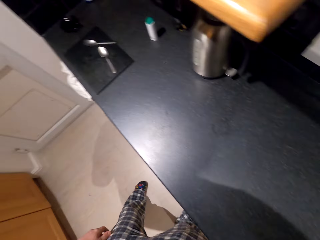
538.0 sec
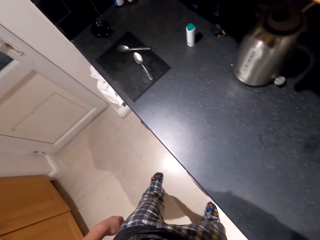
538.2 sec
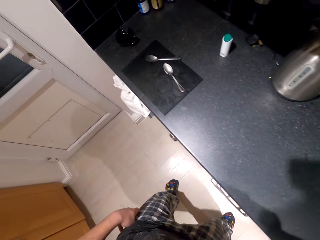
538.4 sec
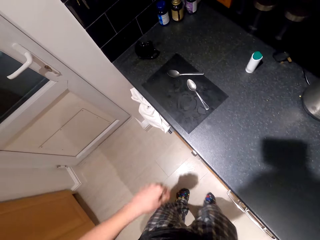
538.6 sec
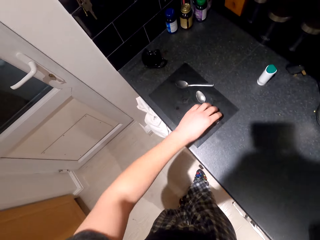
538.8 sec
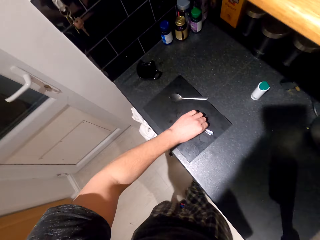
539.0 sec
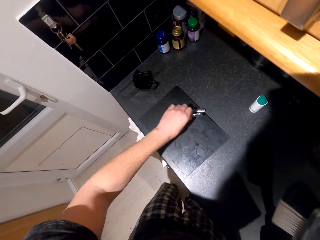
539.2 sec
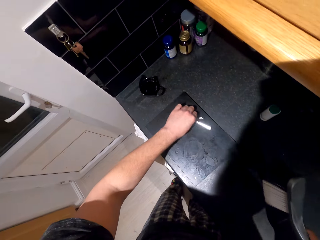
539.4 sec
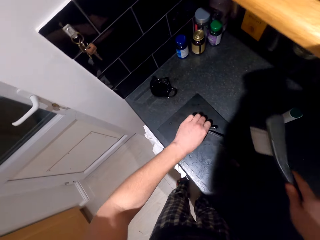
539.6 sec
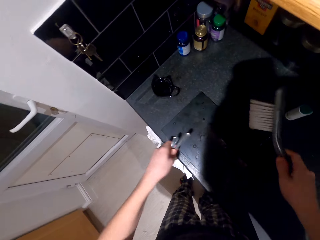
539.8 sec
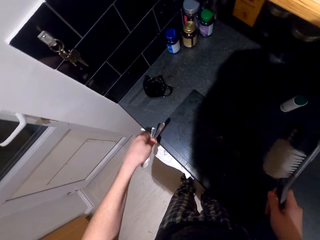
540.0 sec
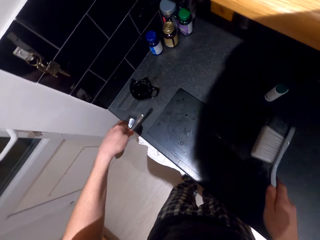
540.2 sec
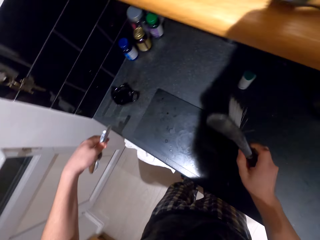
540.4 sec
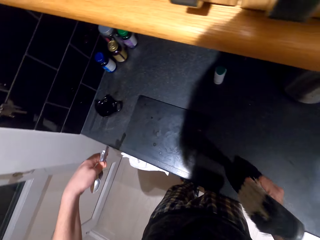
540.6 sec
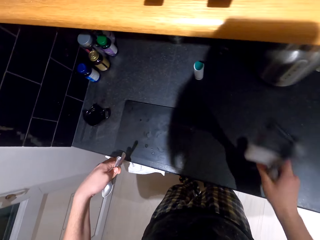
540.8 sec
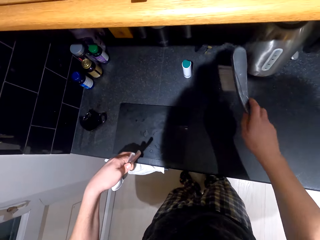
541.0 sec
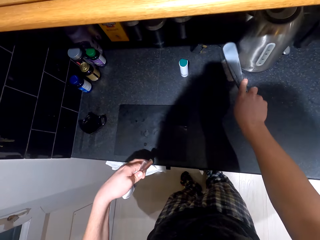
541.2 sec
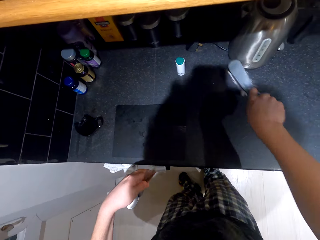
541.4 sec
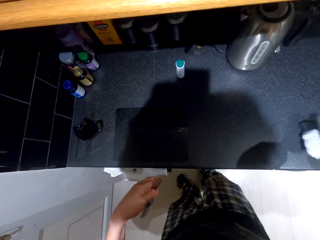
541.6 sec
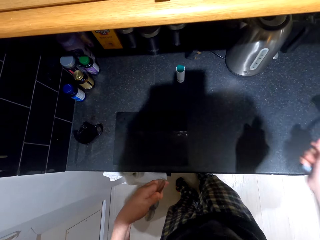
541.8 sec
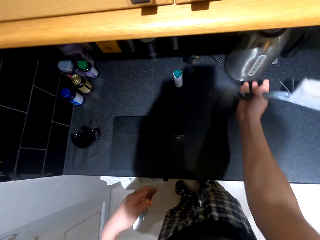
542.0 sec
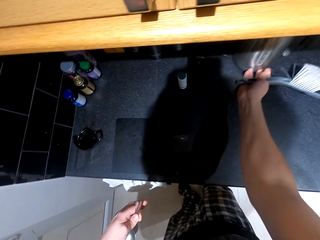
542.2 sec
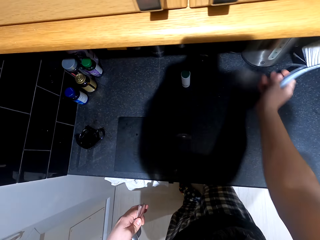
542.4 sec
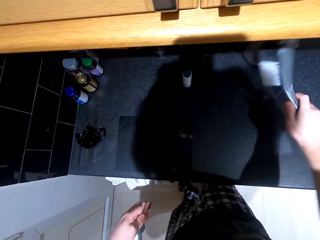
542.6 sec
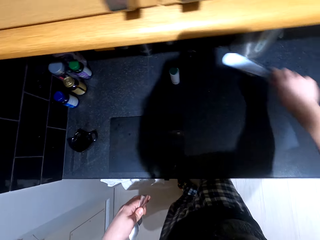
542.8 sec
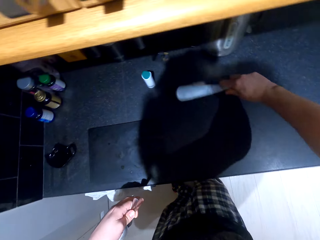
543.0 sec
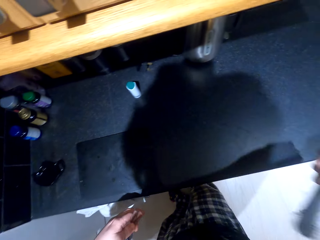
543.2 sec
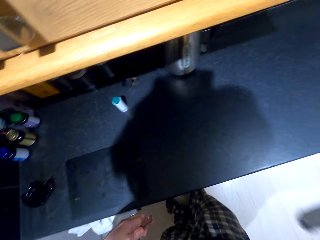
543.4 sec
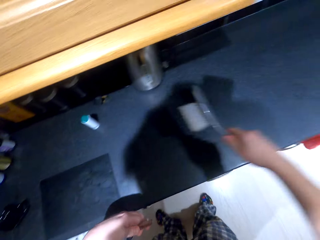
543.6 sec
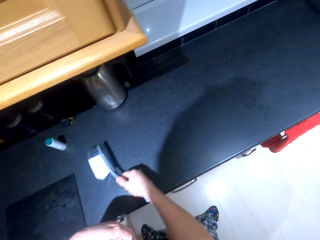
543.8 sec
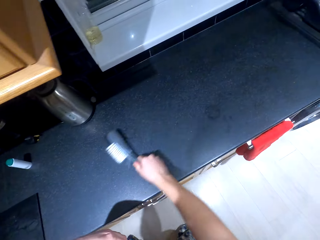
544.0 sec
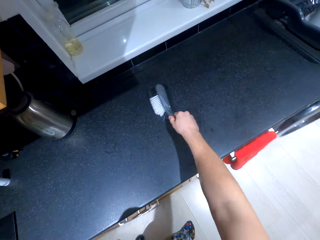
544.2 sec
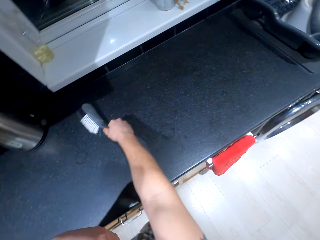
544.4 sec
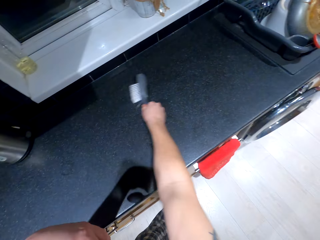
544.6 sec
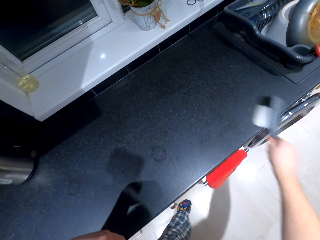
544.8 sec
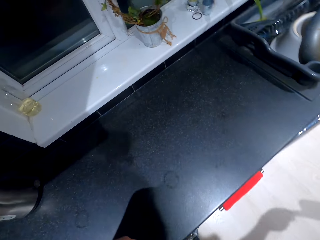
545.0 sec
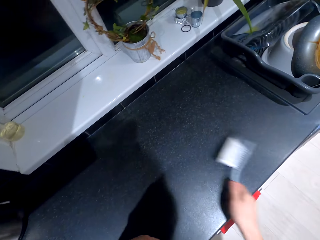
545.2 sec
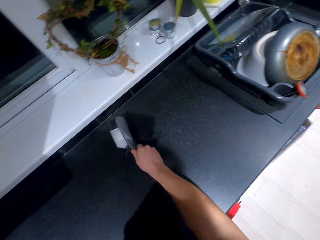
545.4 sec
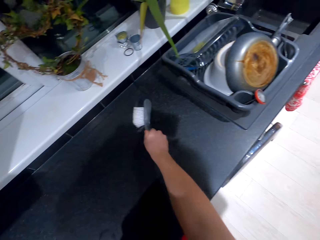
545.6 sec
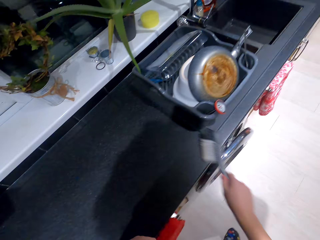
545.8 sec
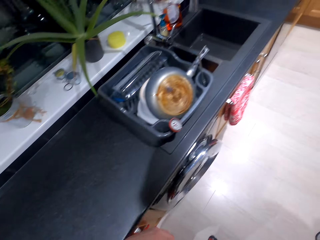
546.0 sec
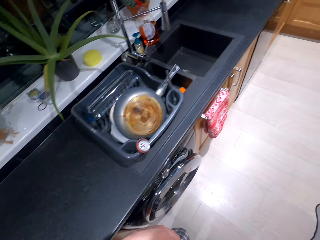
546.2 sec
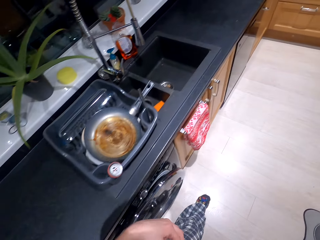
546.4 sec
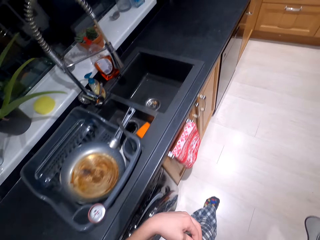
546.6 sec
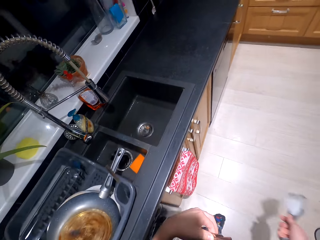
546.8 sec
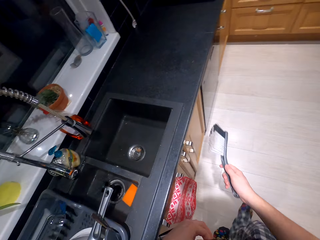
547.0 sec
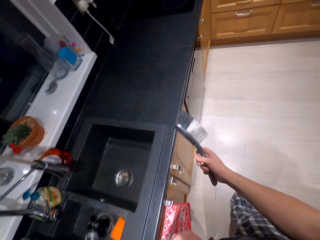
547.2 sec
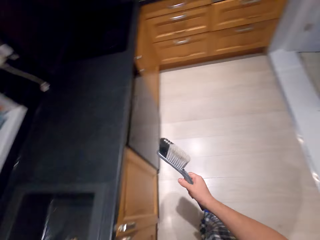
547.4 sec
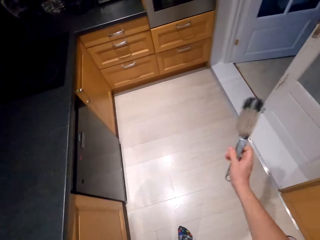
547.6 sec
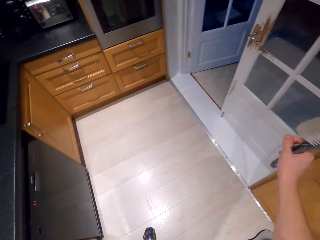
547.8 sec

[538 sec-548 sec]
The camera wearer picks up the spoons. They push something. They wipe the surface.

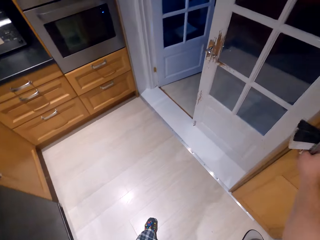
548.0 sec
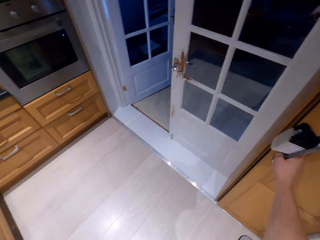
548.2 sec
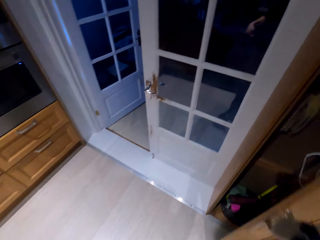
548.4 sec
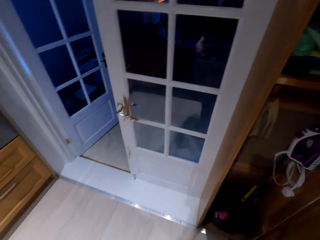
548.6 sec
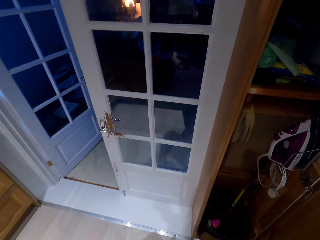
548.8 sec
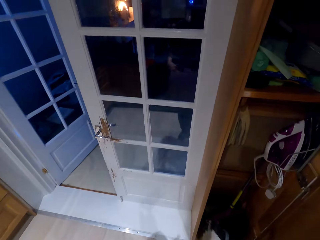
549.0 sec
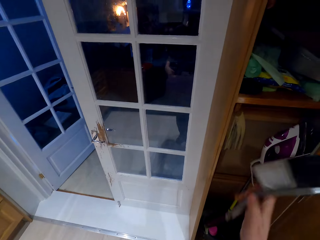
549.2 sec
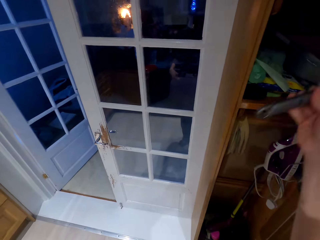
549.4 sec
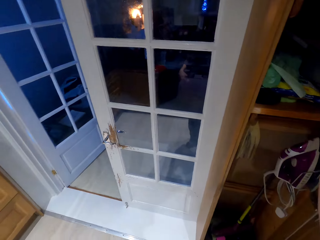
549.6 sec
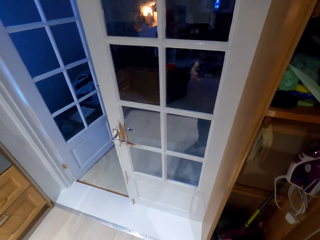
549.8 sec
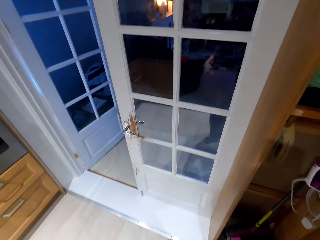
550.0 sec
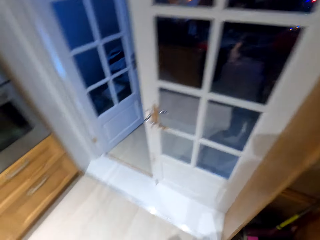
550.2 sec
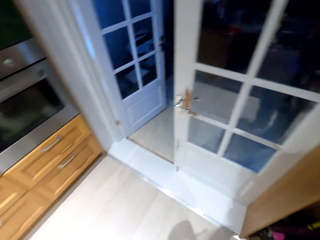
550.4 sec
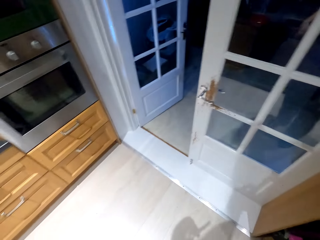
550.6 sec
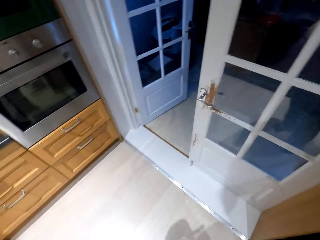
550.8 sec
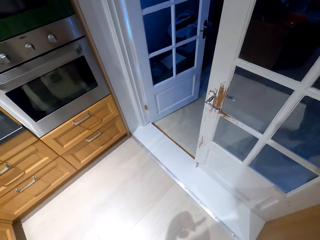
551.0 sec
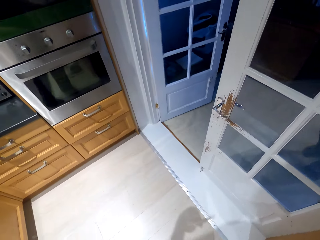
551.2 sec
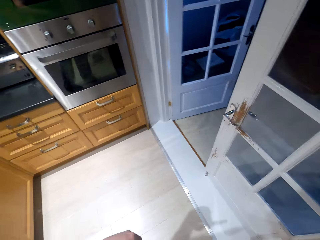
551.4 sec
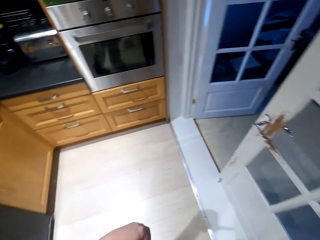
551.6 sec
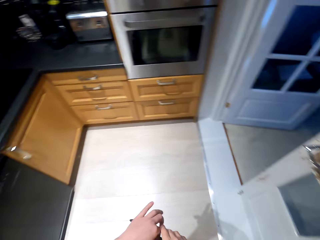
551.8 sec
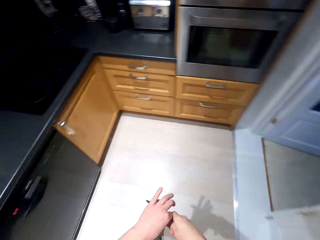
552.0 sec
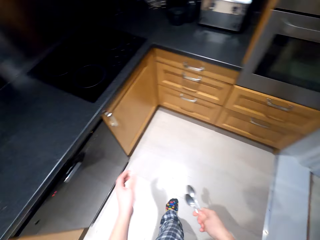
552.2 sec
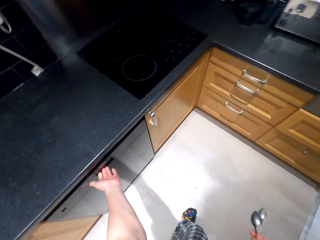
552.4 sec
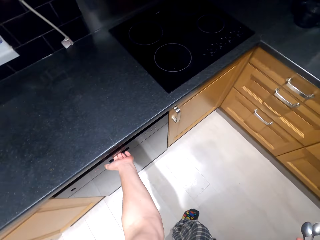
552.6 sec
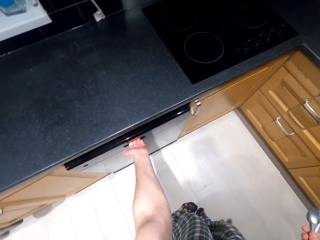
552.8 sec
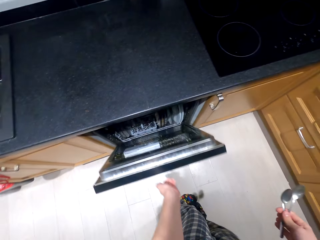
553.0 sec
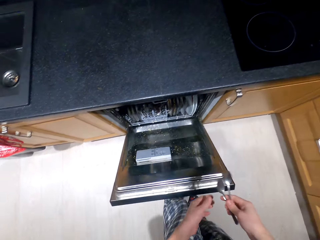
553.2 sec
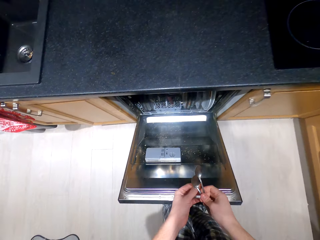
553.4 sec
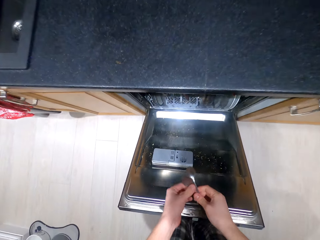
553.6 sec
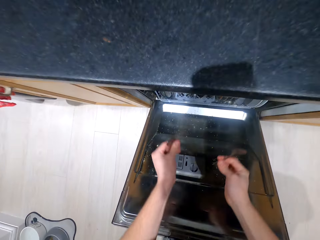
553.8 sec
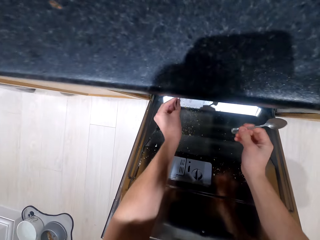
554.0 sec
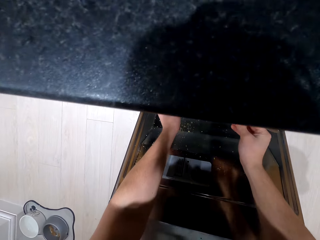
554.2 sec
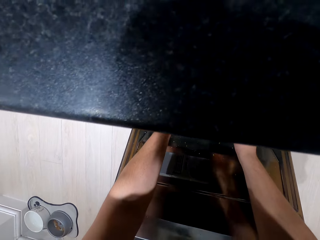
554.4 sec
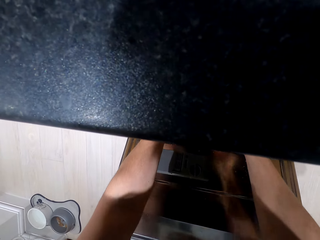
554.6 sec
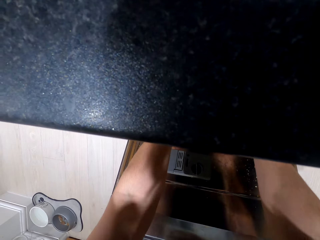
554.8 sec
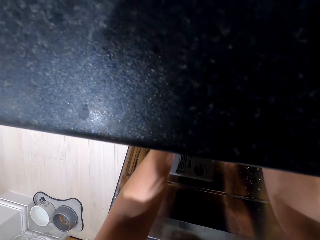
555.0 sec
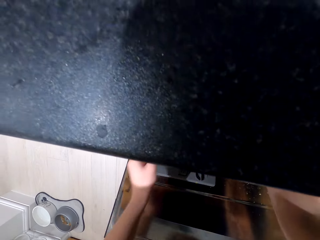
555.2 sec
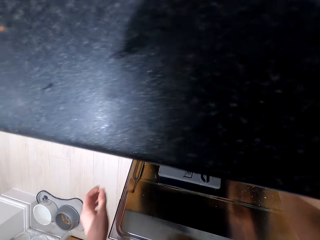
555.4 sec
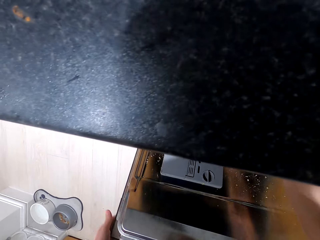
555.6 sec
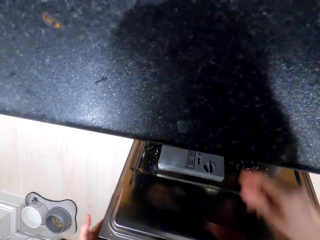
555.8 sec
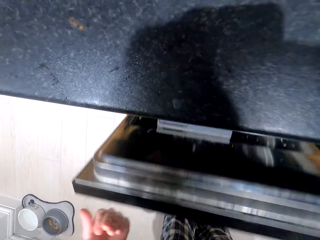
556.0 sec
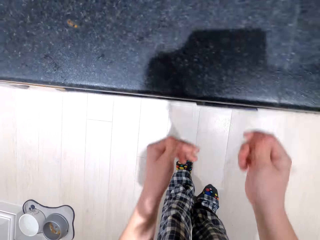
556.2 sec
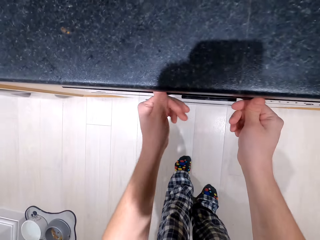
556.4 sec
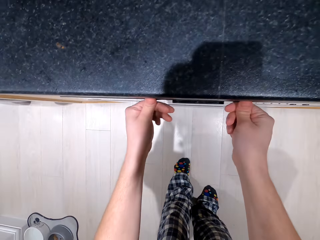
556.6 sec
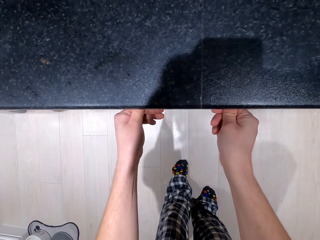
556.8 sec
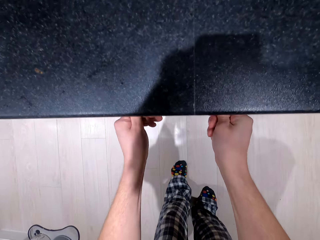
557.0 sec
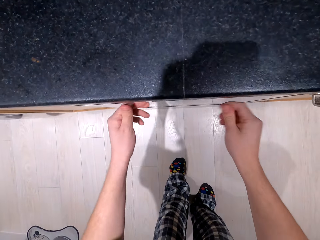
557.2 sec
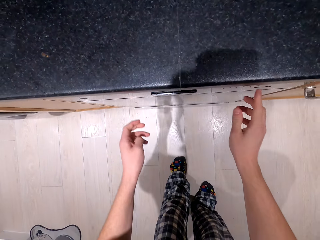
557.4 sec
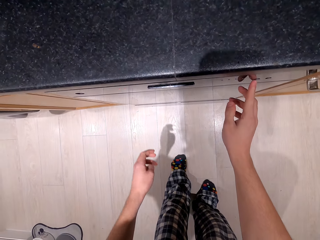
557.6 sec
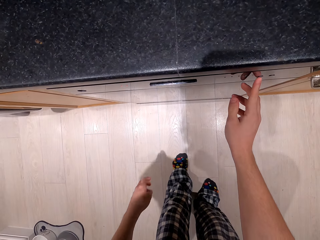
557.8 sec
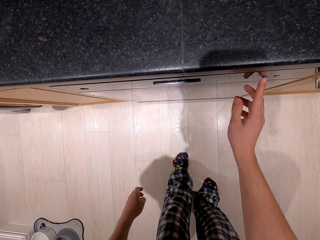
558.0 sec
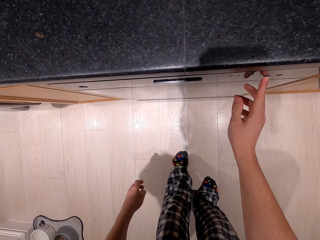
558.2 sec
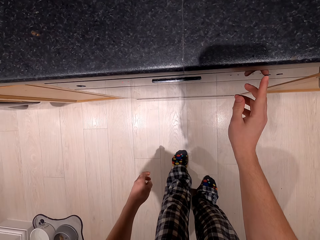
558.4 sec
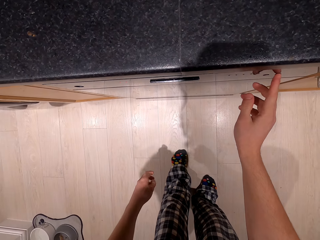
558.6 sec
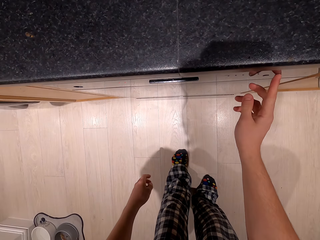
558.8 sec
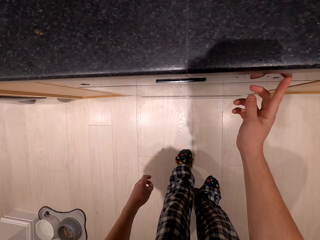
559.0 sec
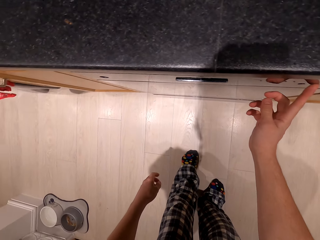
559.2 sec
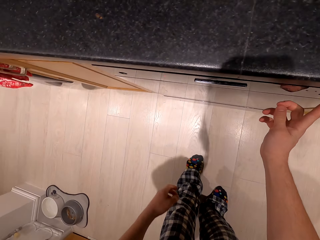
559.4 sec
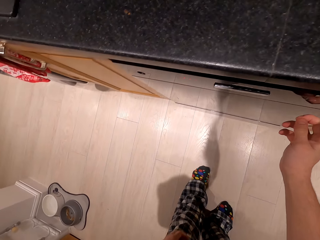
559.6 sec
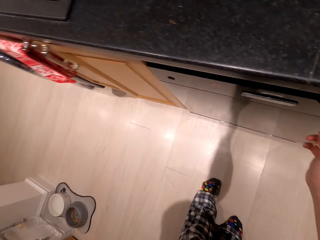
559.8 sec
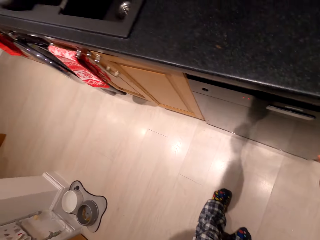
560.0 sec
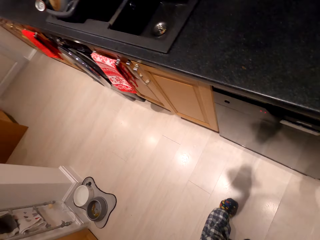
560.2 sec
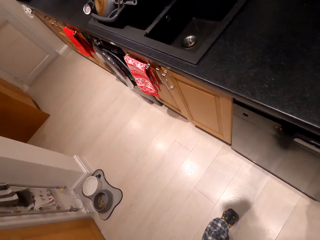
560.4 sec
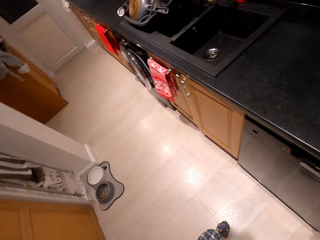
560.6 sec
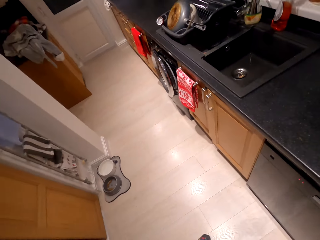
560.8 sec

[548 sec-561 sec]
The camera wearer returns the wipe brush. They open the drawer. They put the spoons to the utensils rack. They close the cabinet drawer. They press the cupboard button.
